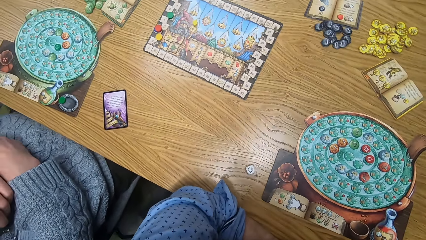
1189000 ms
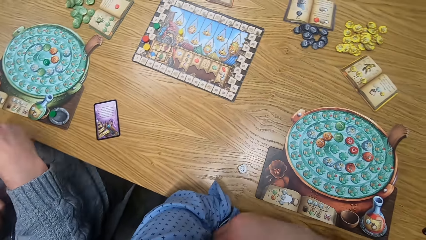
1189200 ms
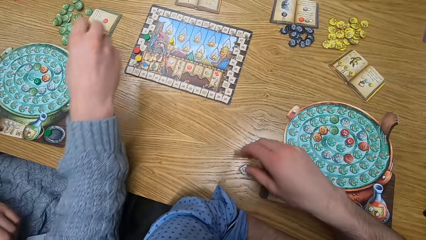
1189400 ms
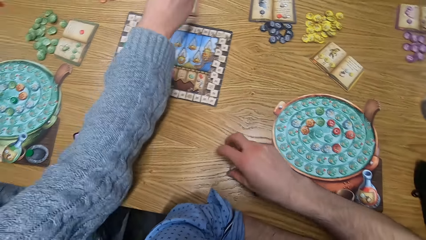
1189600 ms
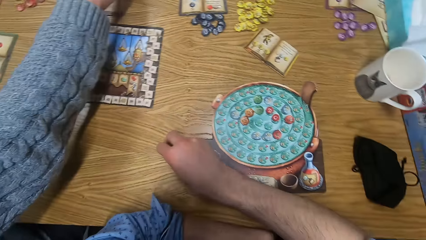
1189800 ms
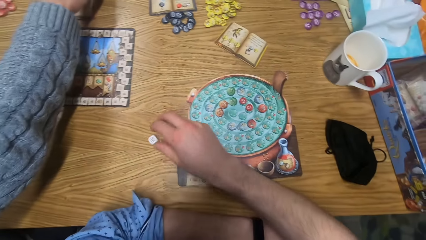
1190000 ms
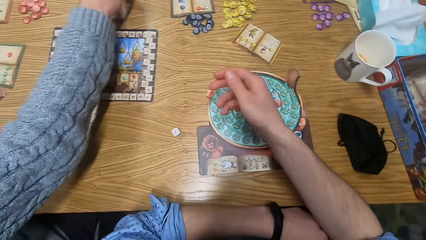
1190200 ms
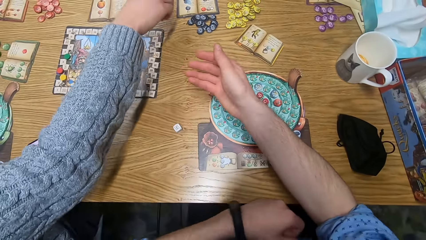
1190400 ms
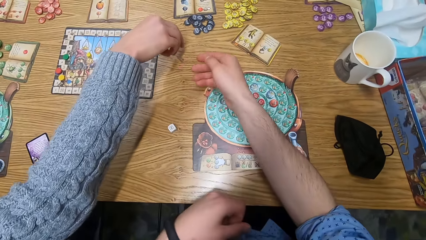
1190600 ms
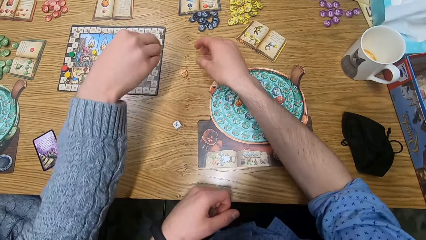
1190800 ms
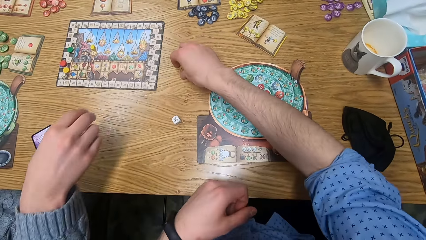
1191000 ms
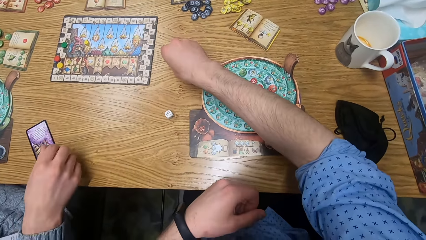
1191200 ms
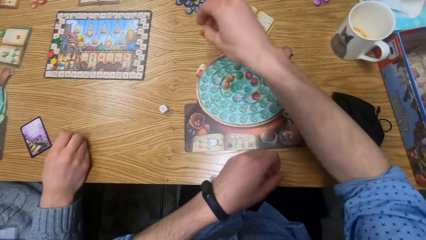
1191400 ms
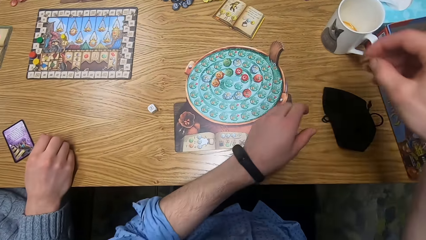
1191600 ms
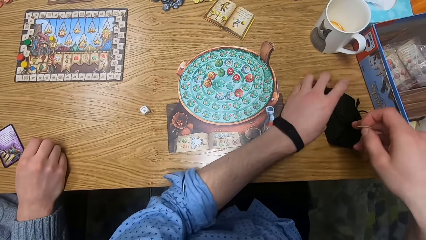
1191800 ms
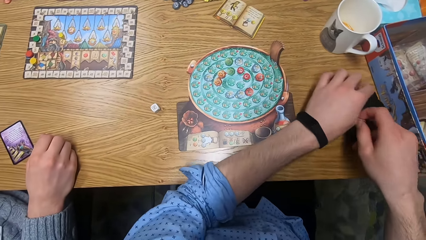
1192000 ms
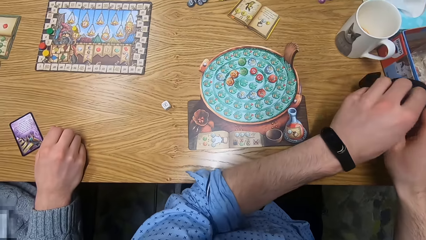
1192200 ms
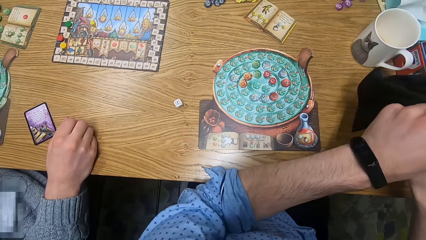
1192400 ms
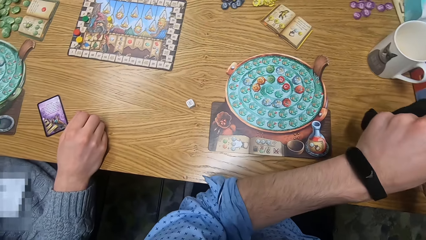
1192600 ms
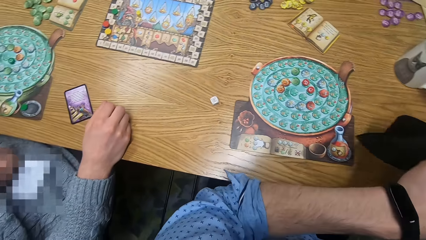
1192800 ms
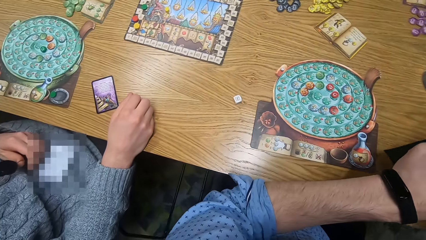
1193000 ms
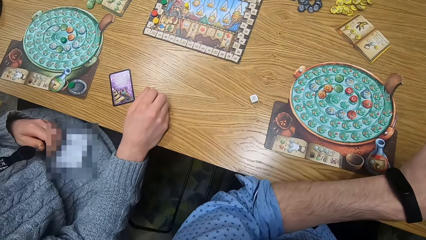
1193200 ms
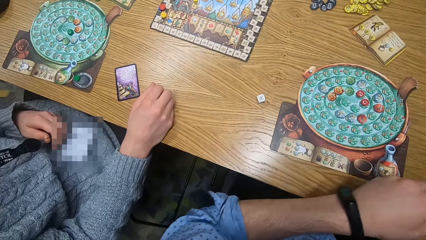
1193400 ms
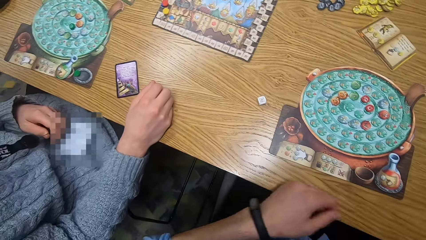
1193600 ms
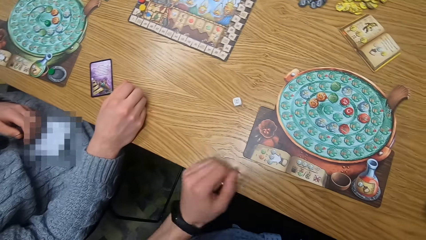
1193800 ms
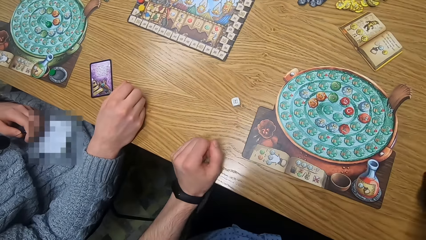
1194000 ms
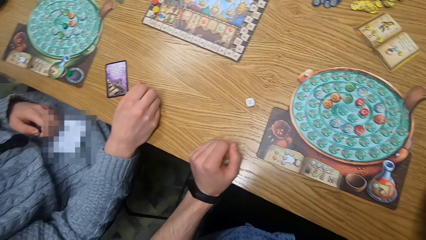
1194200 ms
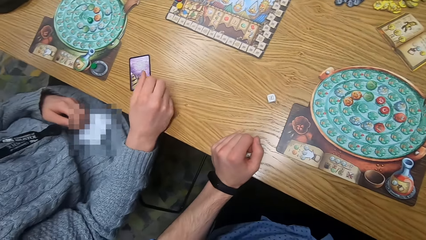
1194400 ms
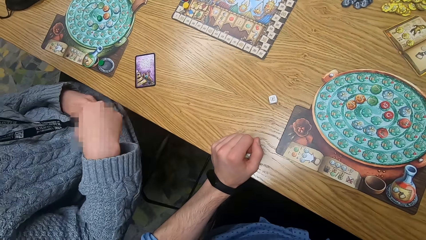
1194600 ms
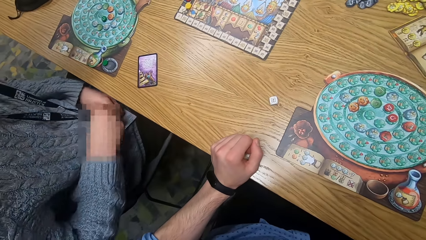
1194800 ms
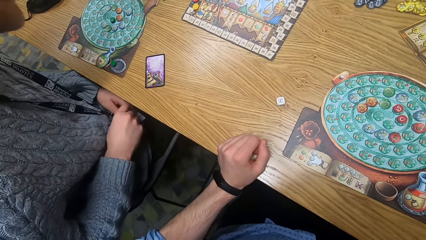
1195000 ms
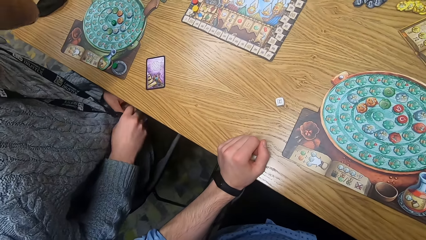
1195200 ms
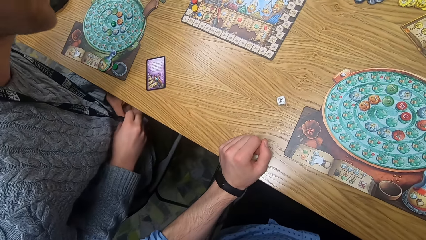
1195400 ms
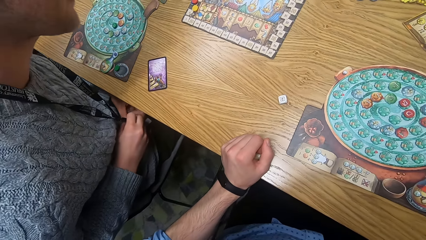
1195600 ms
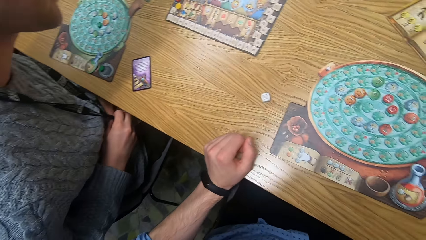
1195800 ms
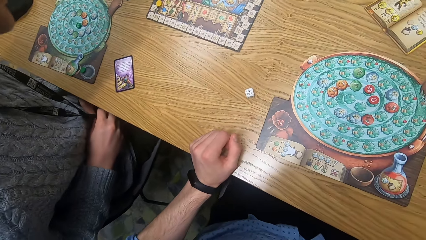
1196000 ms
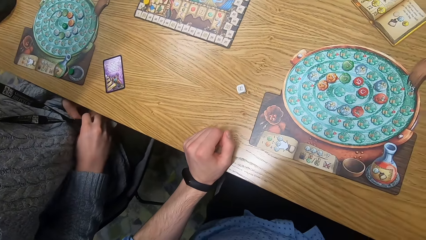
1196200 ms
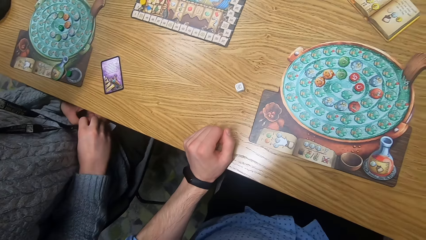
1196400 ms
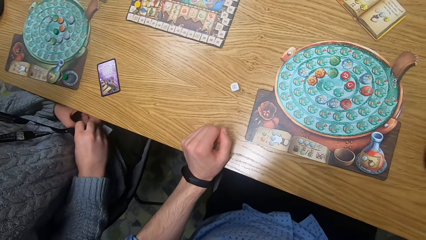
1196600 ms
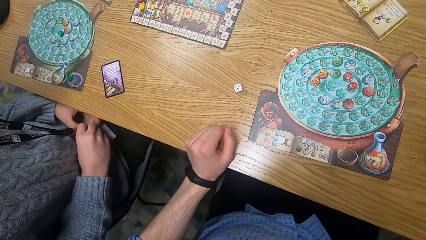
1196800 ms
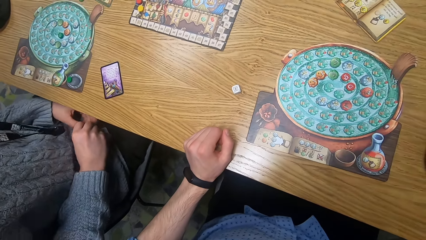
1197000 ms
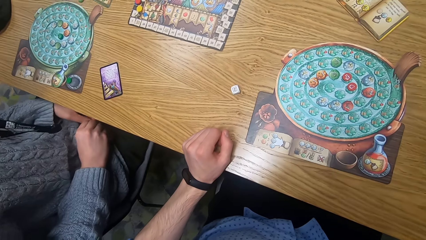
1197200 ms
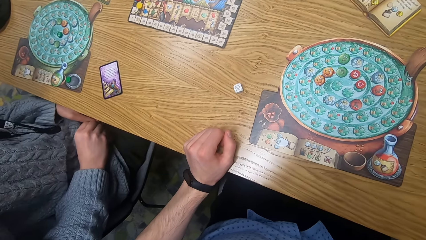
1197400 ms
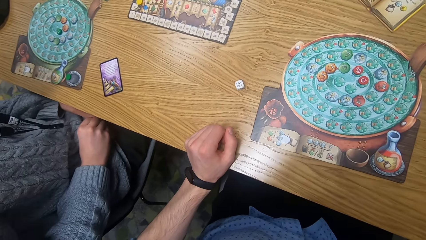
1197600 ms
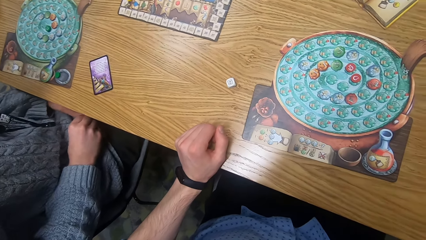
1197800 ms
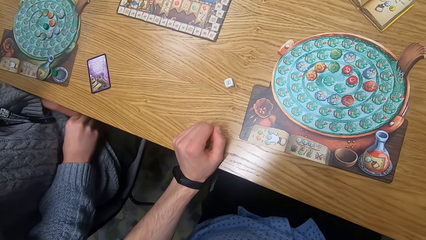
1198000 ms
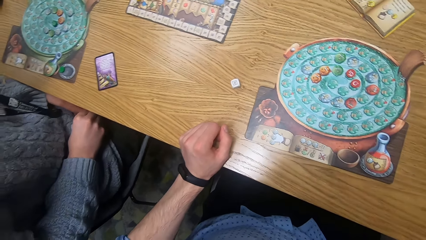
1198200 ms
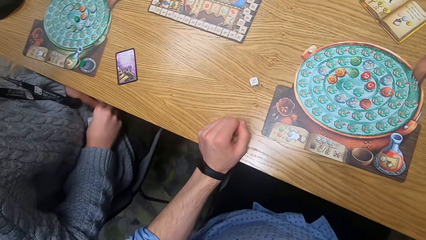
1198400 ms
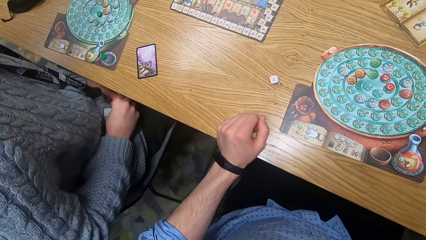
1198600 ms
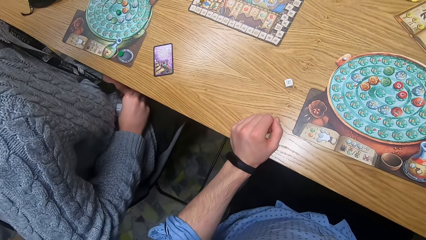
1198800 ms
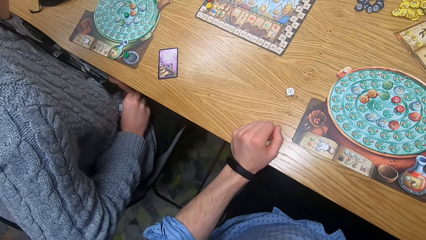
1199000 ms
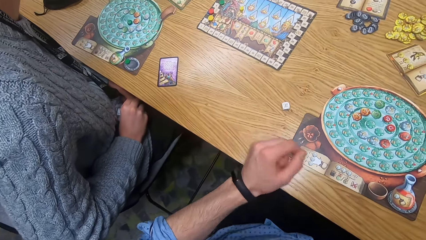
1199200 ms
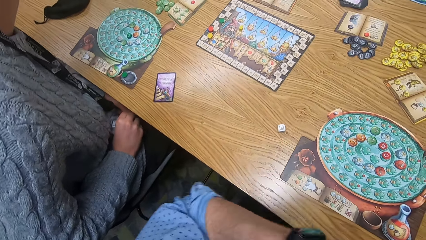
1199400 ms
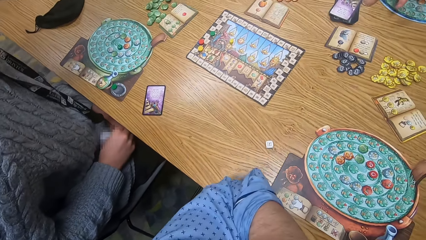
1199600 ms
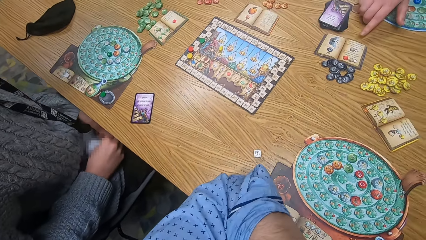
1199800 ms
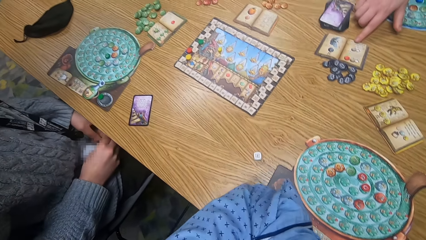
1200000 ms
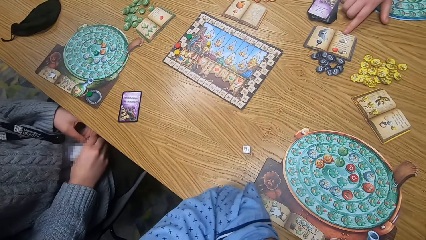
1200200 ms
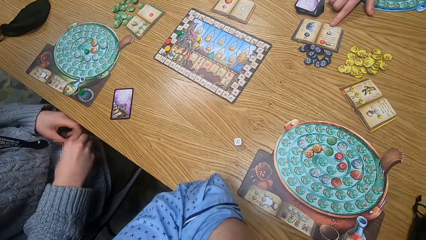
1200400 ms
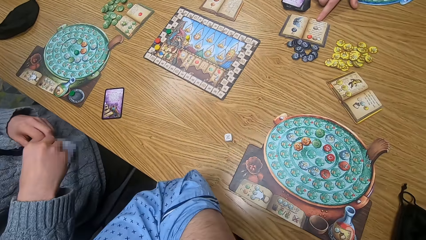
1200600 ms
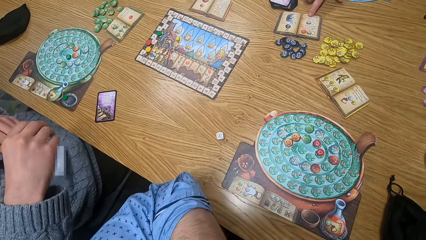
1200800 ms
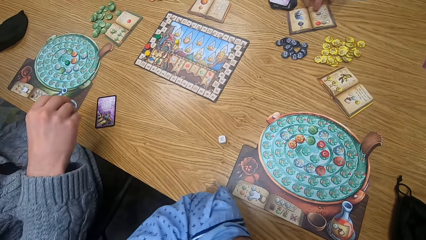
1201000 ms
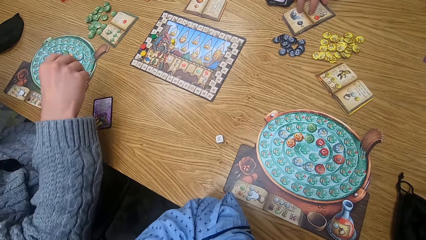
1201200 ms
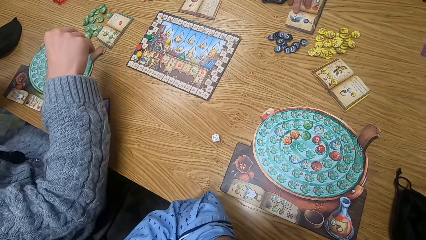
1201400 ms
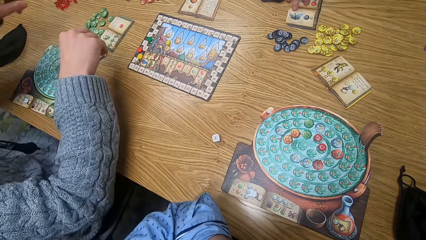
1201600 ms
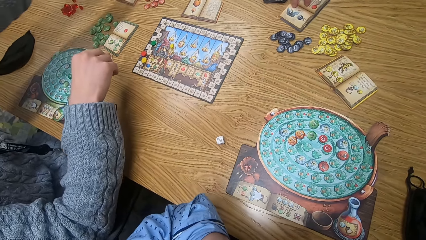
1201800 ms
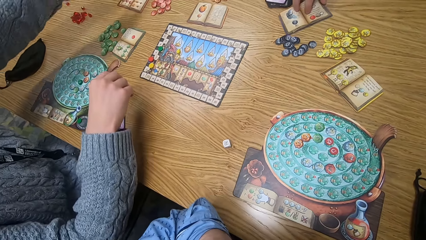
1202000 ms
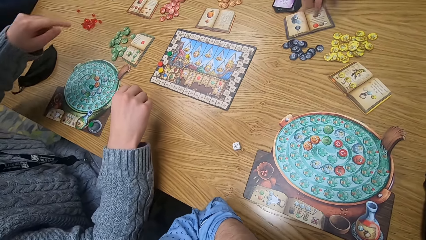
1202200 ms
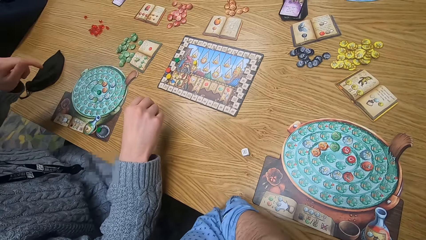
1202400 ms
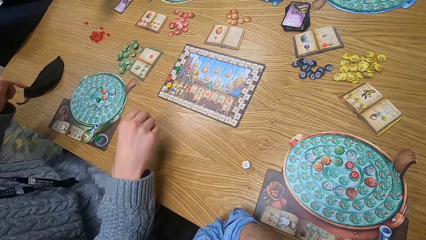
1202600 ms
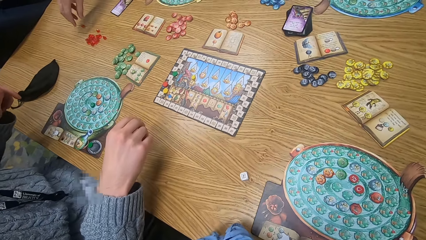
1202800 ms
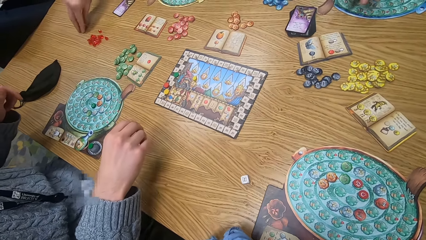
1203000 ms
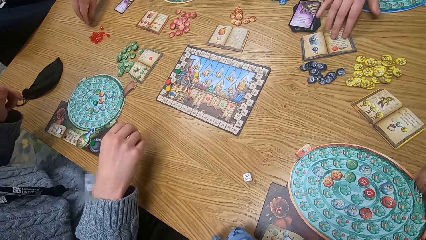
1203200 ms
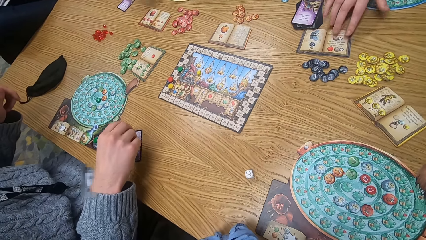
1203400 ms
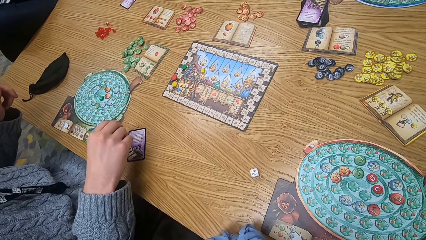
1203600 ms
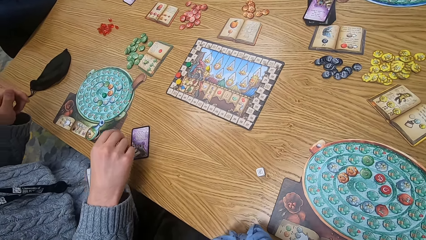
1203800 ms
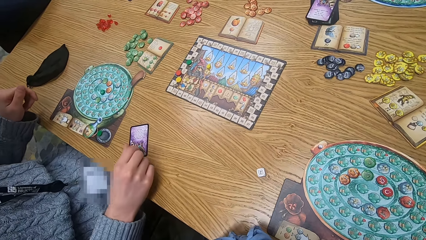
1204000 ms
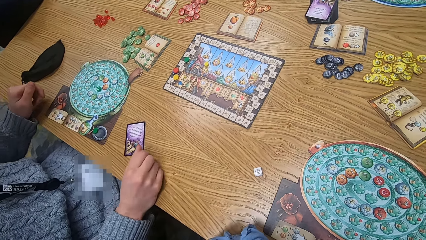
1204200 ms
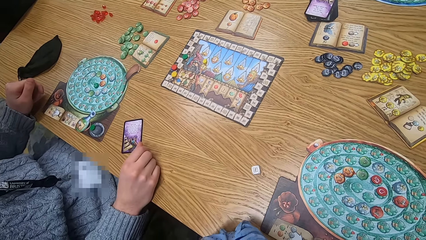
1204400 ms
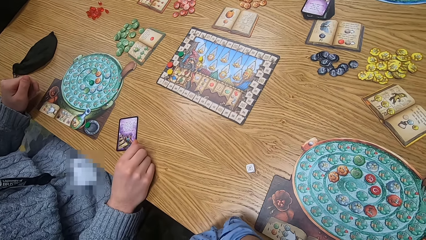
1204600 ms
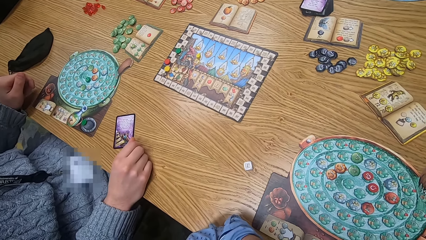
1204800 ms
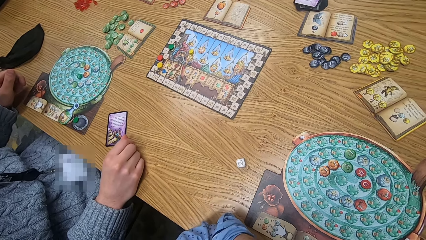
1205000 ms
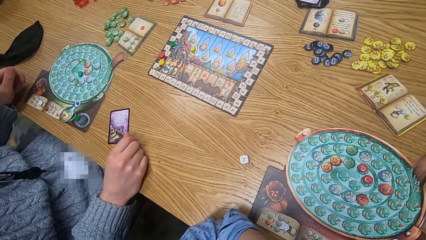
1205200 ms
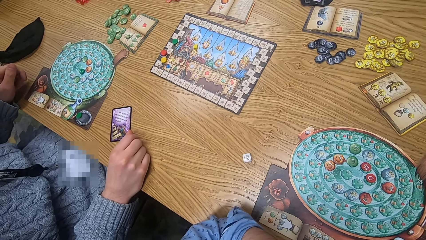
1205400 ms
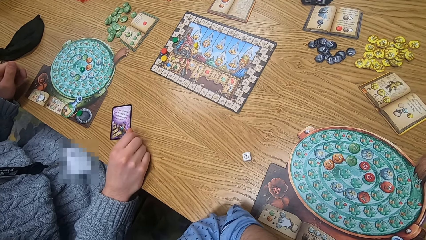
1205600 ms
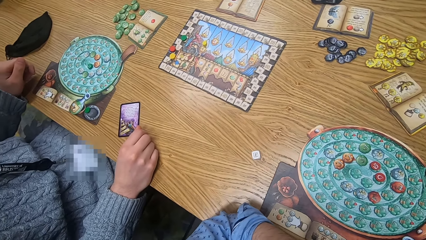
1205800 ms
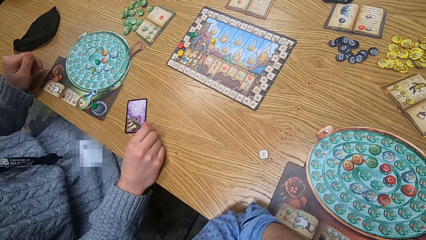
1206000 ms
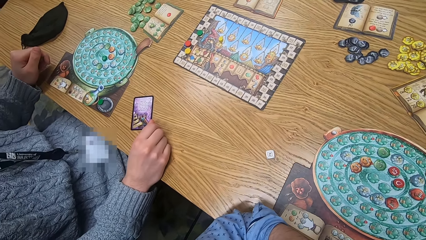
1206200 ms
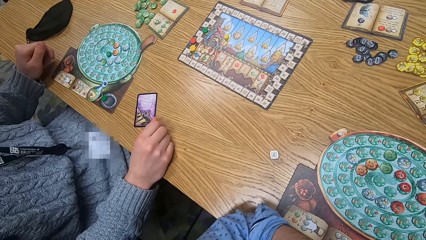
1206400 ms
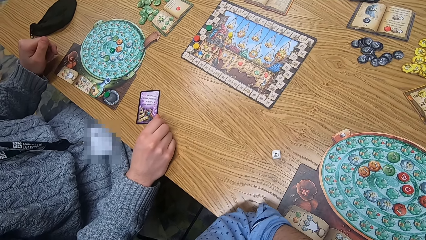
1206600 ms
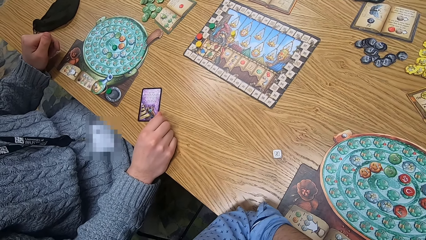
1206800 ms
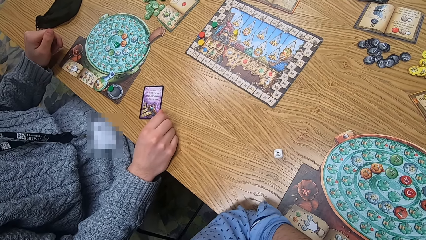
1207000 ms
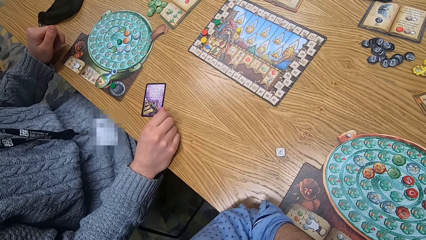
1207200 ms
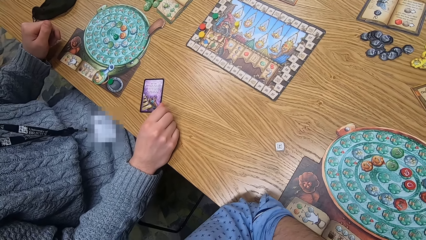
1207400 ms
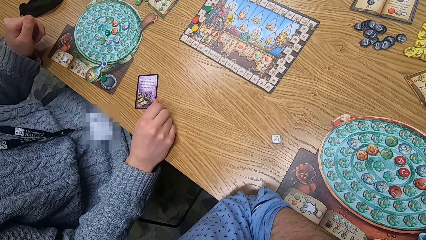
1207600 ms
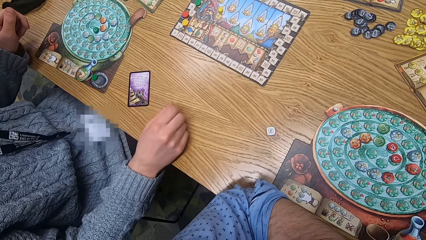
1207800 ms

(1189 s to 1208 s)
The camera wearer holds the dice from the table. The woman picks a chip from the table with her right hand and drops the chip on the table with her right hand. The camera wearer picks the chip from the table with his right hand. He picks the bag from the table with his left hand. He drops the chip in the black bag with his right hand.
